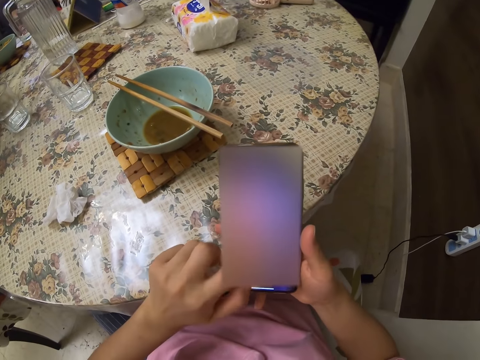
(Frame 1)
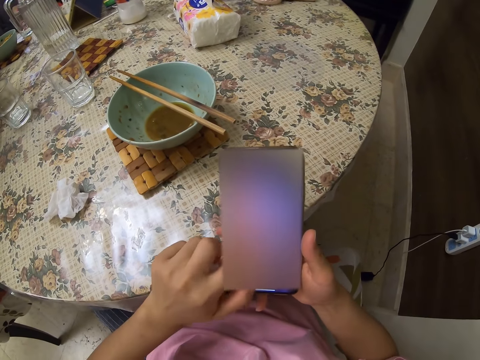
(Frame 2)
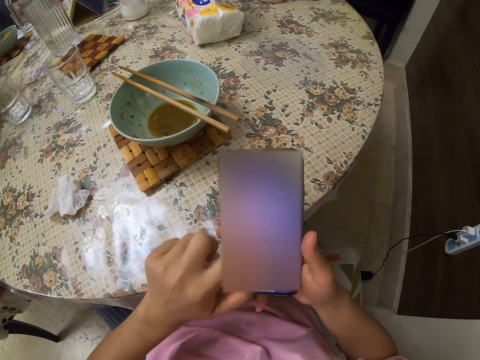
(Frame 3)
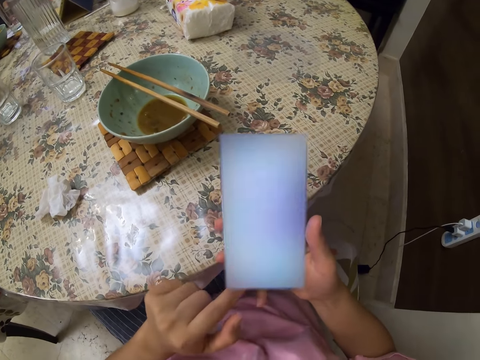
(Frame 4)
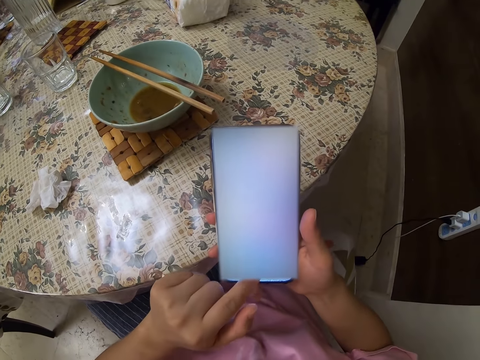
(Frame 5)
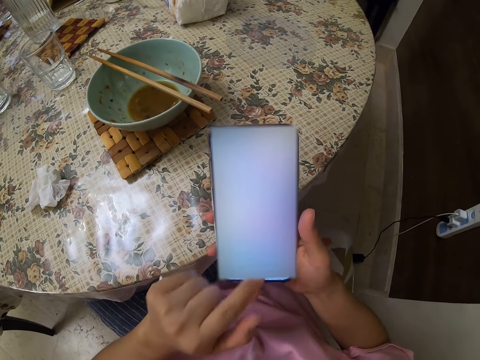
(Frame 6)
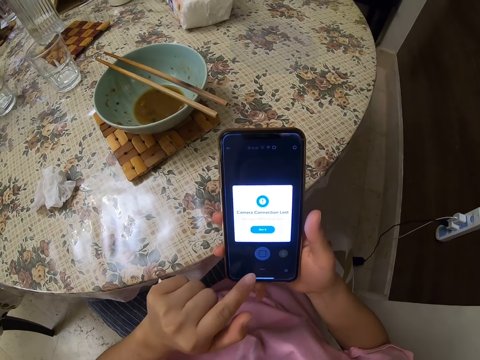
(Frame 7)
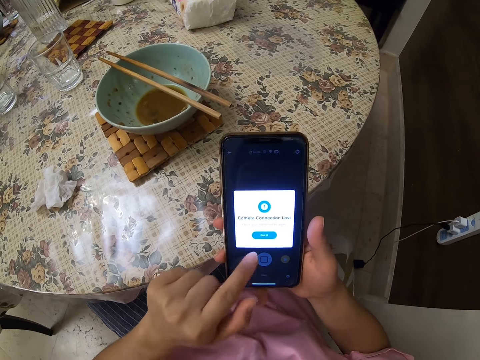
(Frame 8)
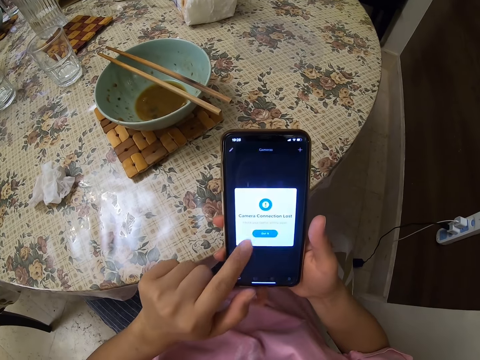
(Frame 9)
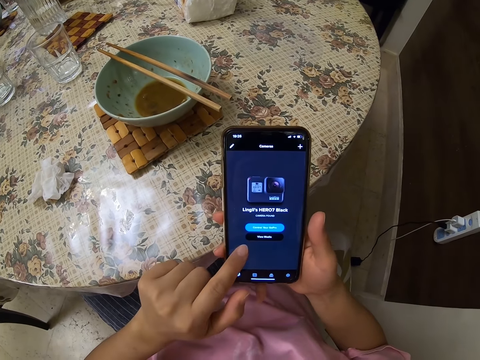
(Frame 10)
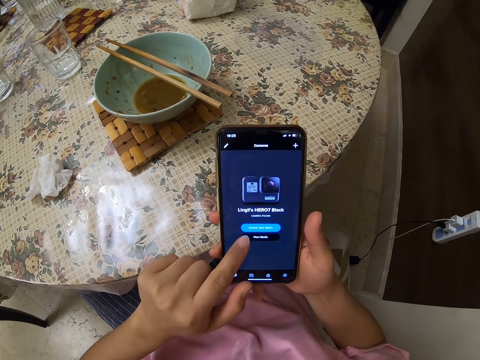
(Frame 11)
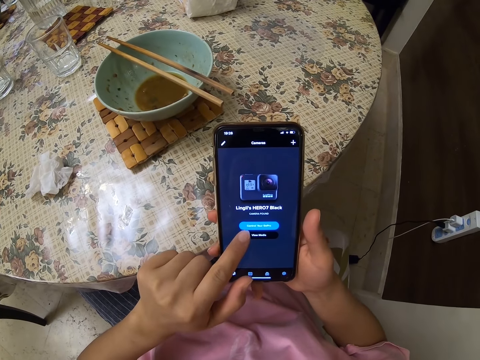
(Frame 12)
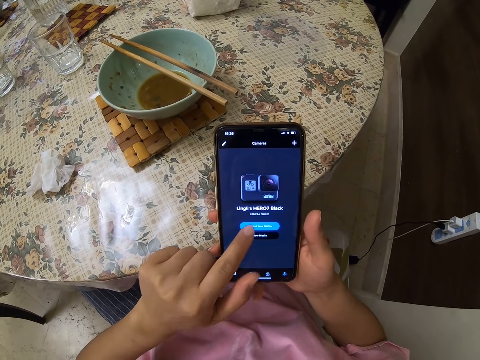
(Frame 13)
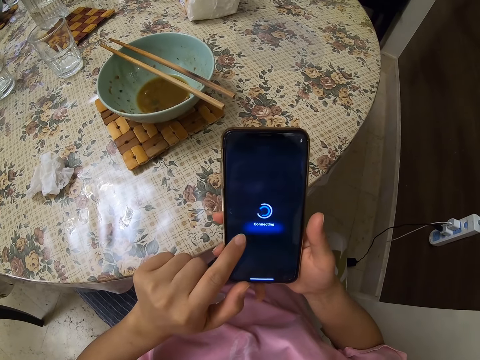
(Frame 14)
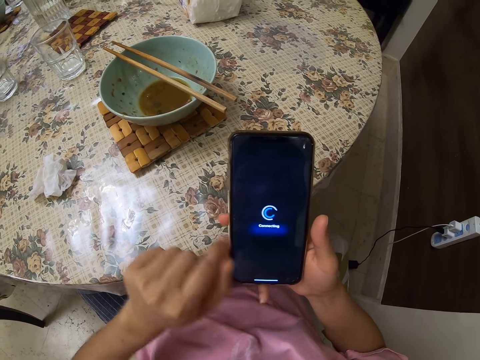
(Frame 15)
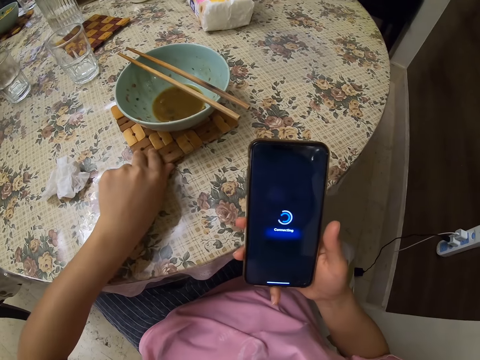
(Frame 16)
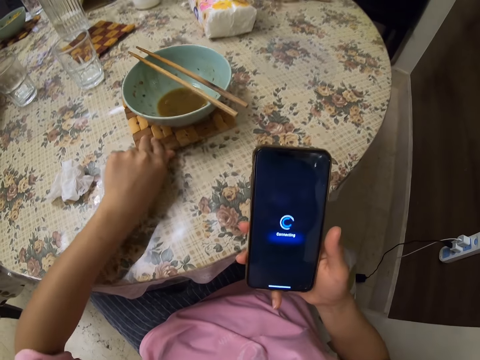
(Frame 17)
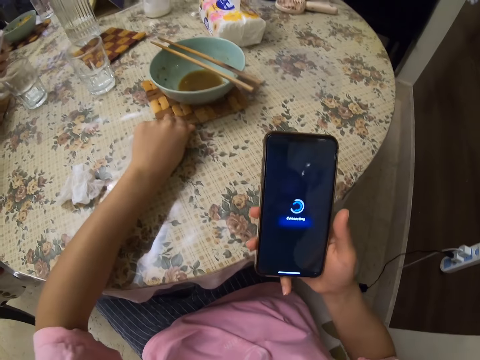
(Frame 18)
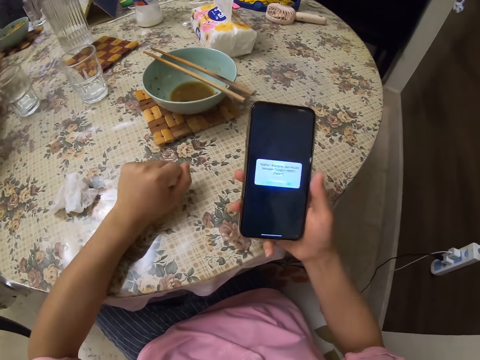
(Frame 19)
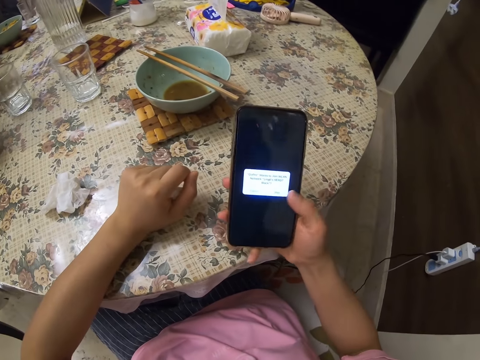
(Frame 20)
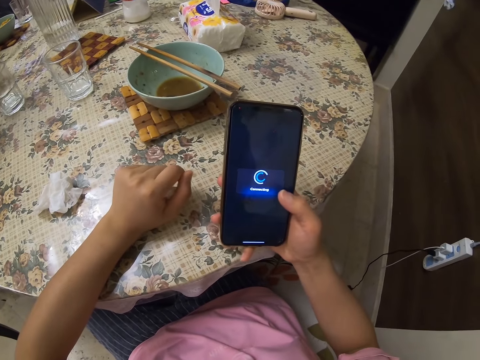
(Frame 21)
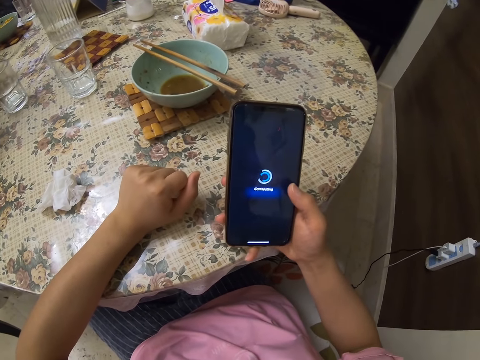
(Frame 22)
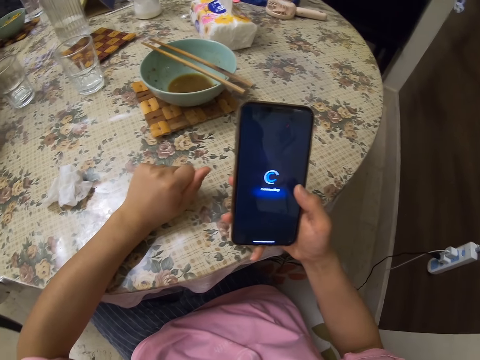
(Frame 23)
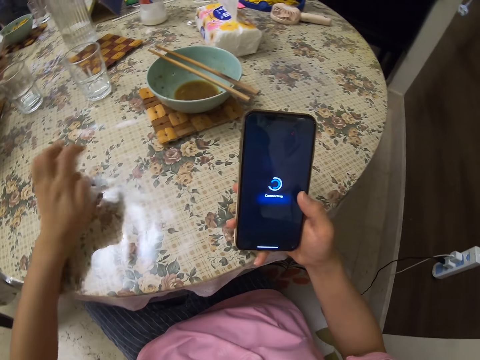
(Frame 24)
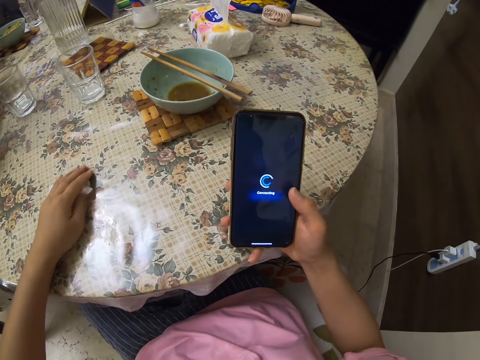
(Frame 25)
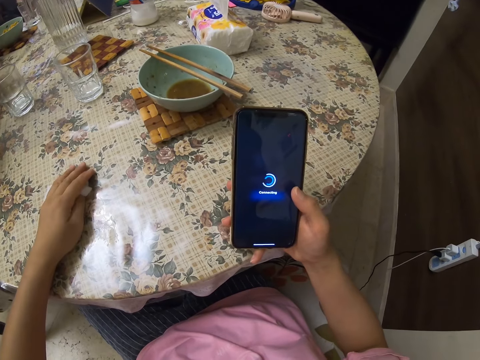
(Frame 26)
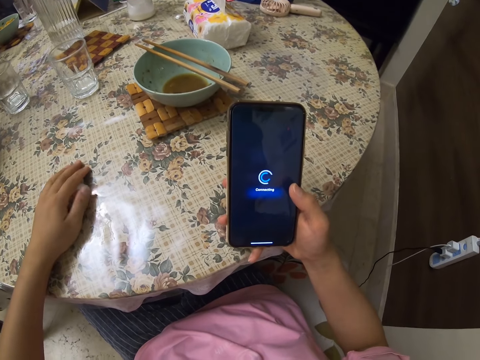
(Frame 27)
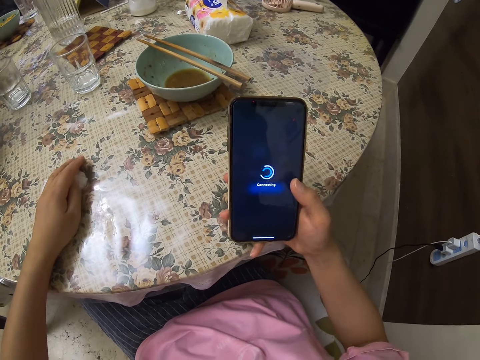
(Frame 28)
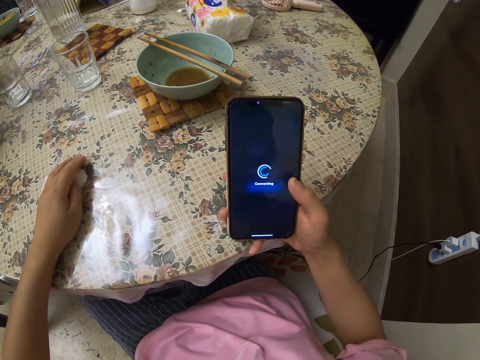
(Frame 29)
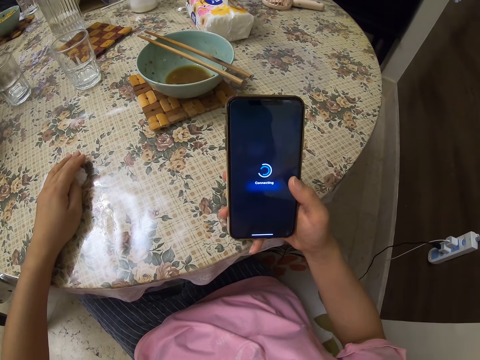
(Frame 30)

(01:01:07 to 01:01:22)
The camera wearer operates the phone. They move a plate on the table. They operate the phone again. They hold down the serviette.
